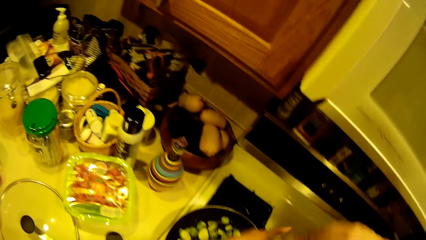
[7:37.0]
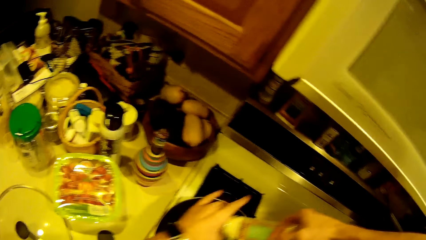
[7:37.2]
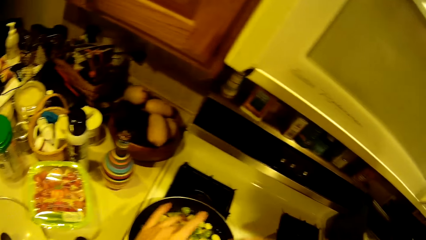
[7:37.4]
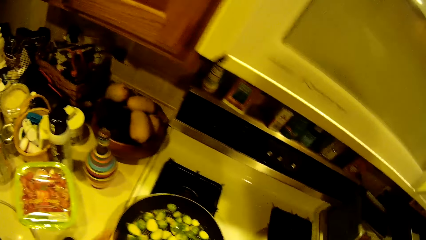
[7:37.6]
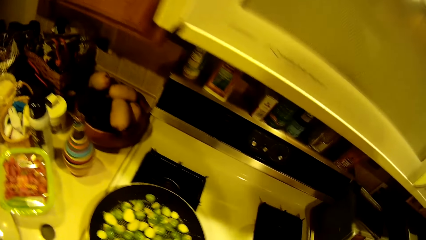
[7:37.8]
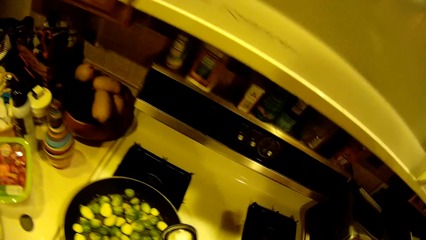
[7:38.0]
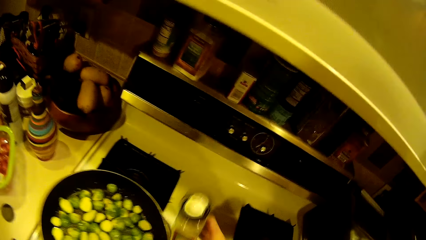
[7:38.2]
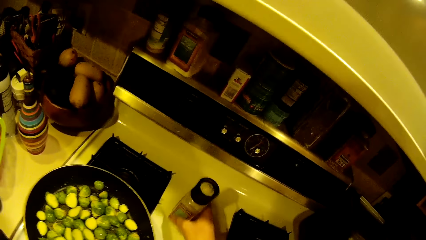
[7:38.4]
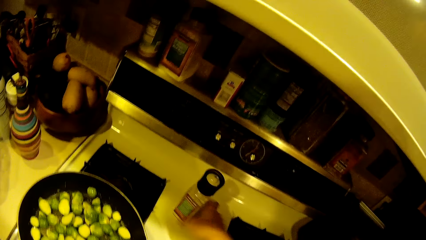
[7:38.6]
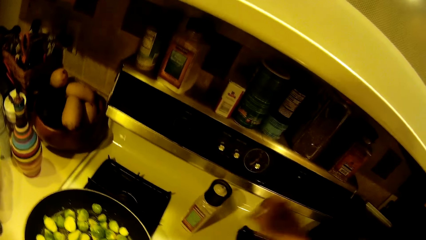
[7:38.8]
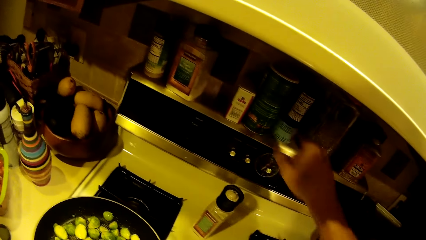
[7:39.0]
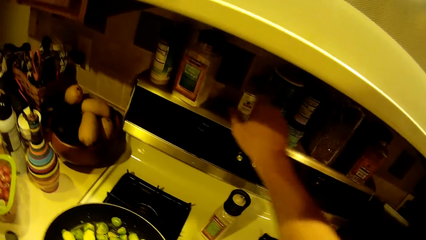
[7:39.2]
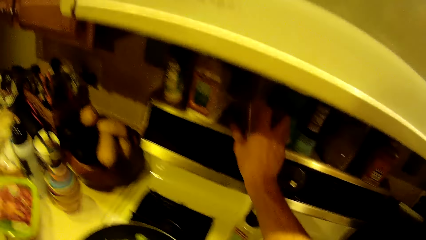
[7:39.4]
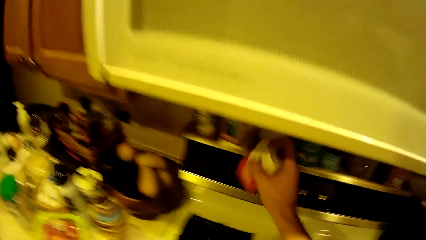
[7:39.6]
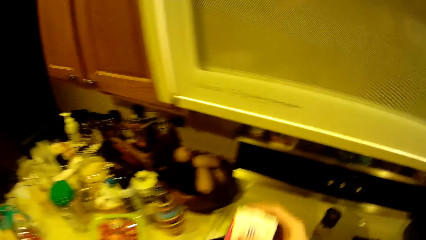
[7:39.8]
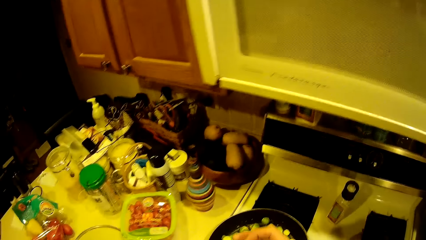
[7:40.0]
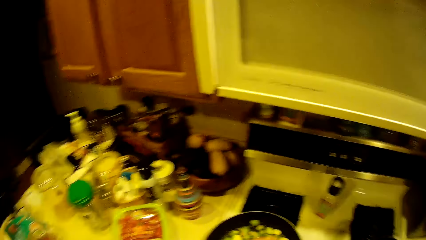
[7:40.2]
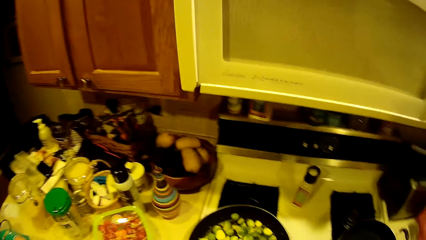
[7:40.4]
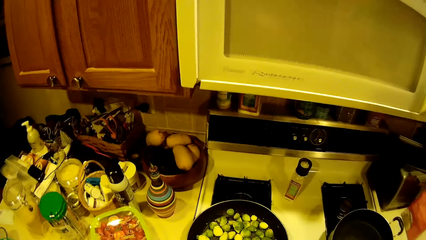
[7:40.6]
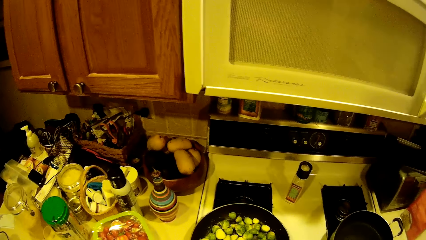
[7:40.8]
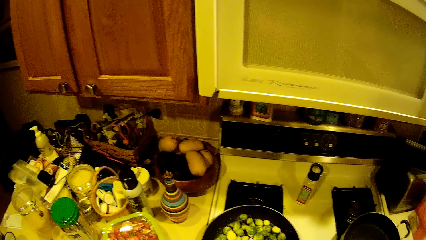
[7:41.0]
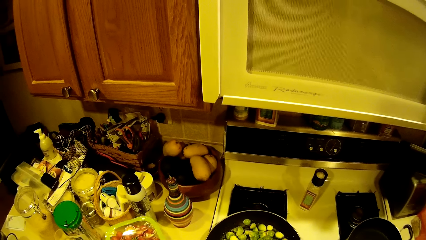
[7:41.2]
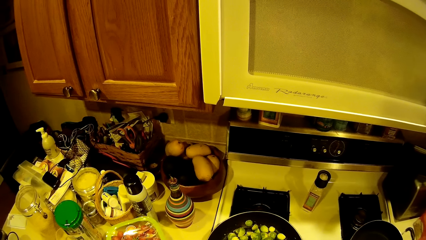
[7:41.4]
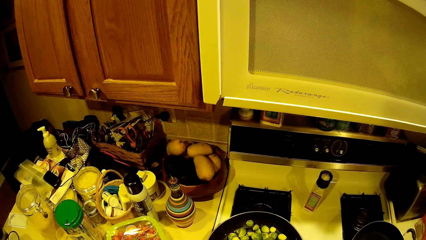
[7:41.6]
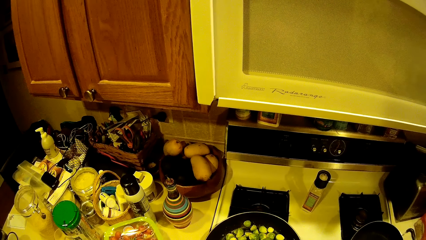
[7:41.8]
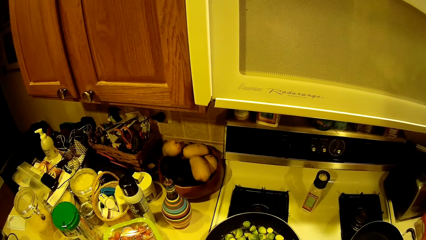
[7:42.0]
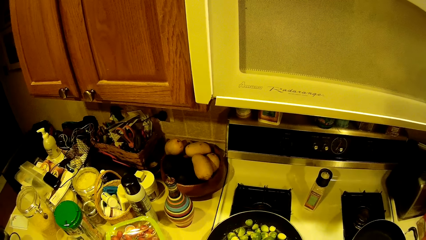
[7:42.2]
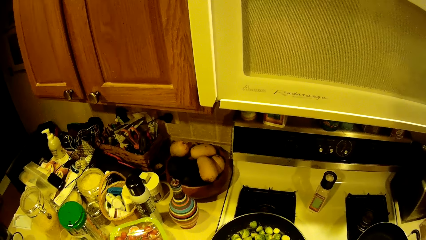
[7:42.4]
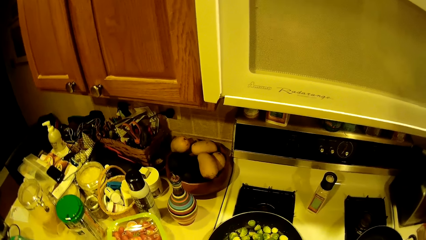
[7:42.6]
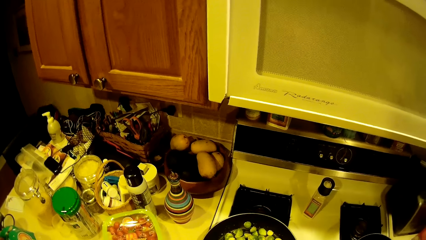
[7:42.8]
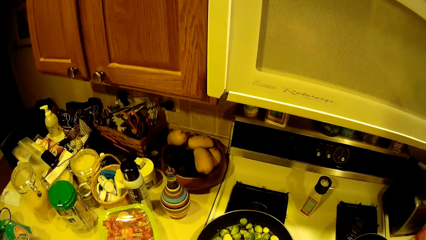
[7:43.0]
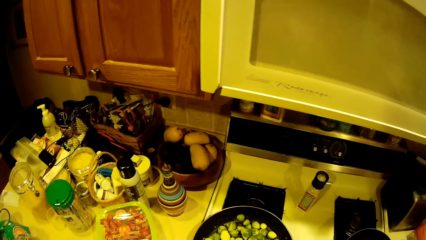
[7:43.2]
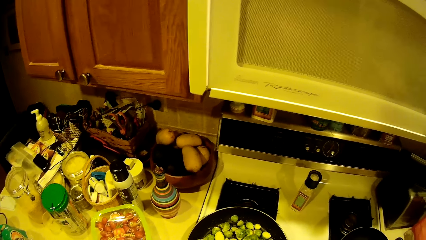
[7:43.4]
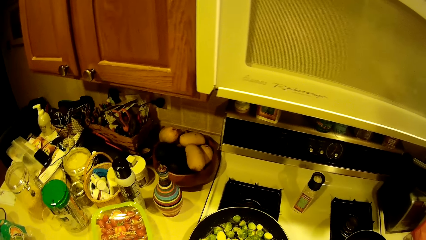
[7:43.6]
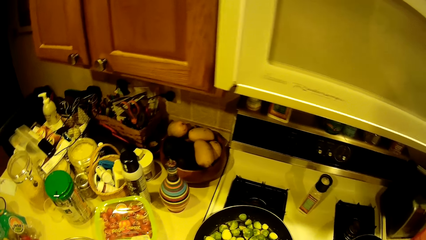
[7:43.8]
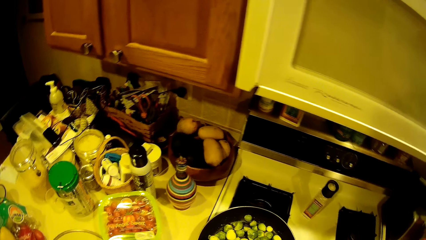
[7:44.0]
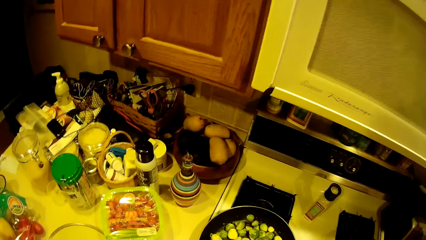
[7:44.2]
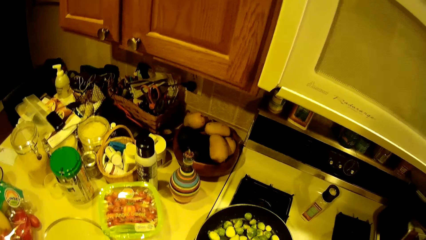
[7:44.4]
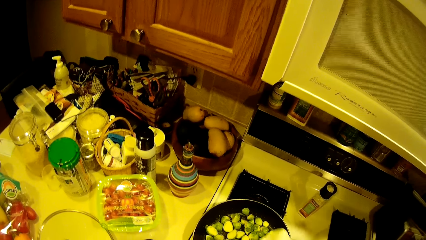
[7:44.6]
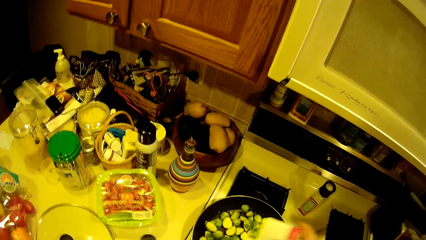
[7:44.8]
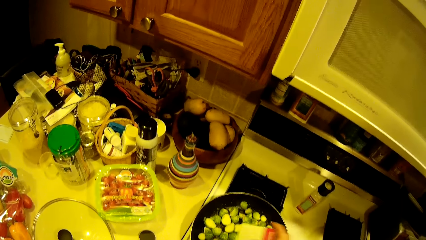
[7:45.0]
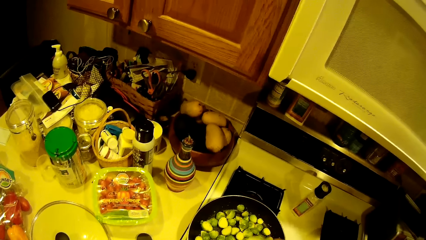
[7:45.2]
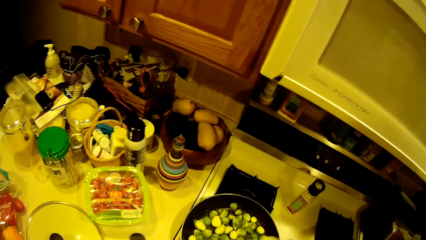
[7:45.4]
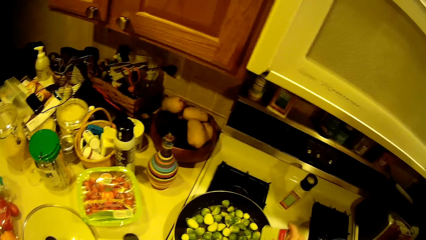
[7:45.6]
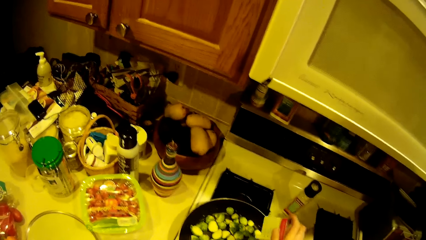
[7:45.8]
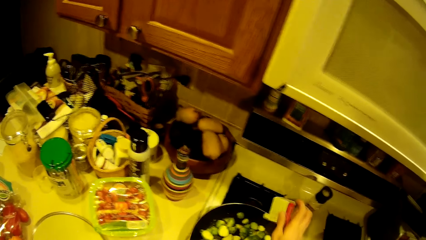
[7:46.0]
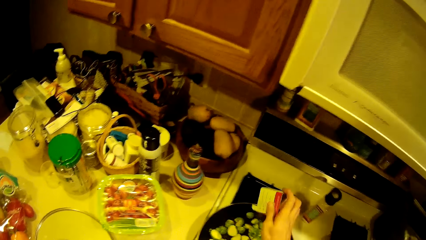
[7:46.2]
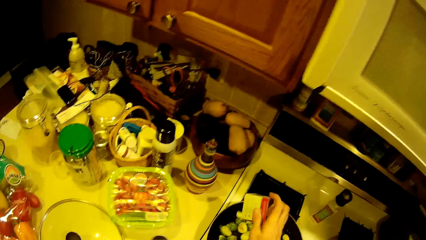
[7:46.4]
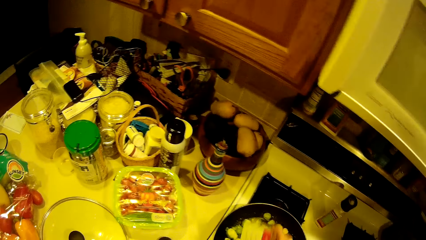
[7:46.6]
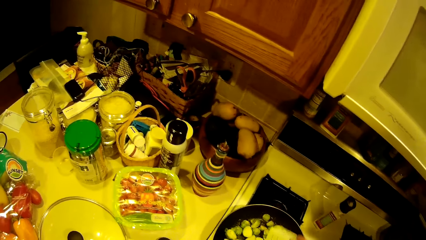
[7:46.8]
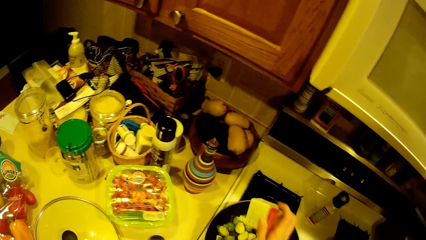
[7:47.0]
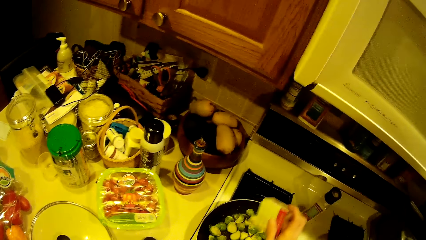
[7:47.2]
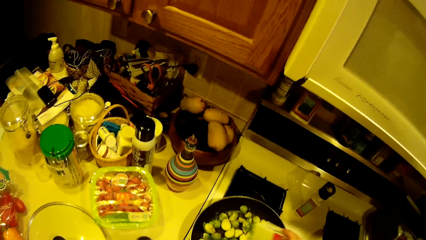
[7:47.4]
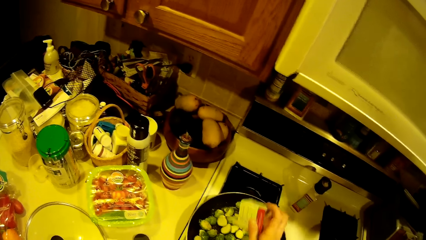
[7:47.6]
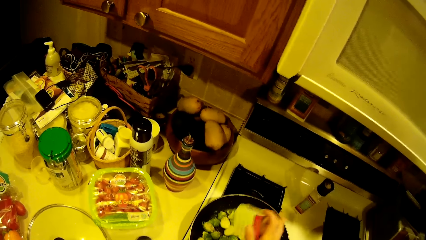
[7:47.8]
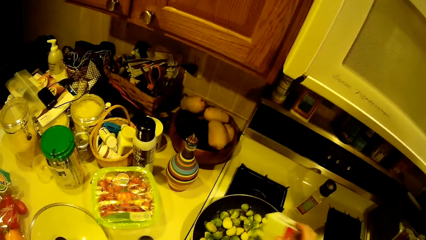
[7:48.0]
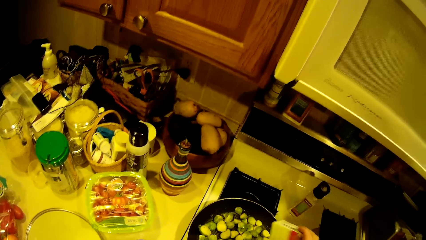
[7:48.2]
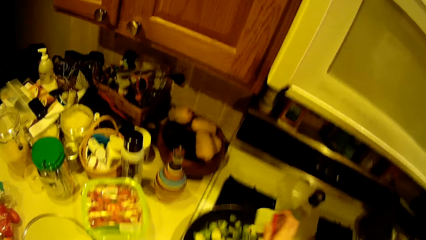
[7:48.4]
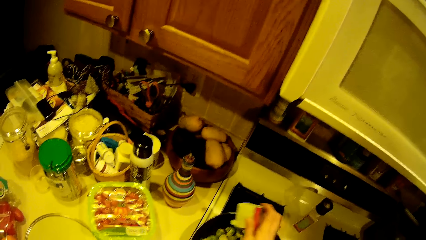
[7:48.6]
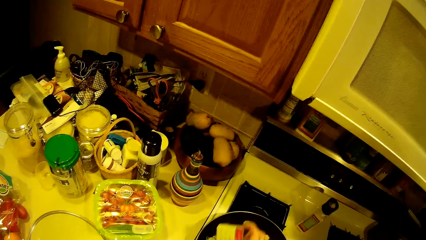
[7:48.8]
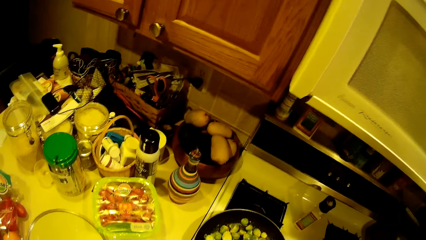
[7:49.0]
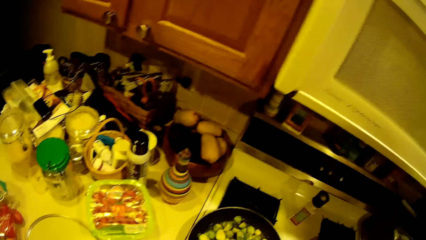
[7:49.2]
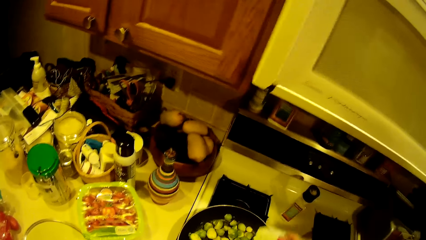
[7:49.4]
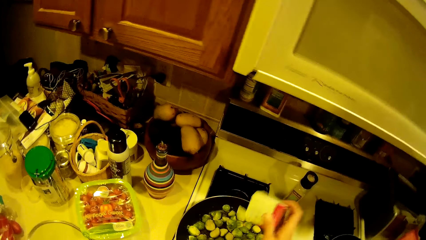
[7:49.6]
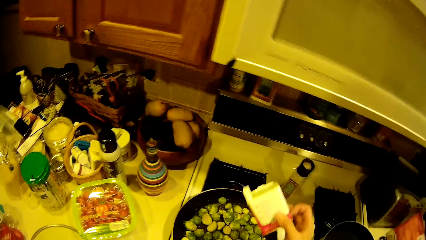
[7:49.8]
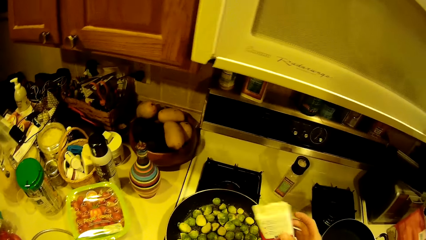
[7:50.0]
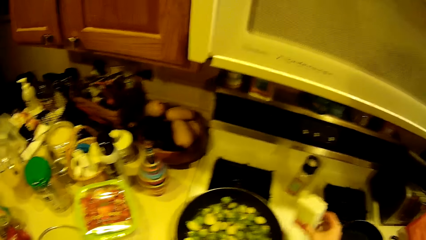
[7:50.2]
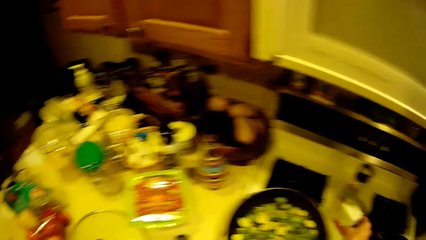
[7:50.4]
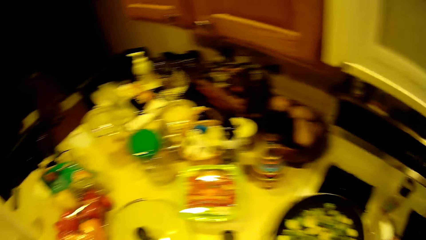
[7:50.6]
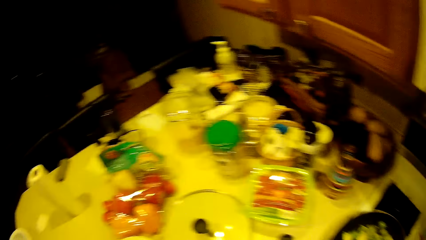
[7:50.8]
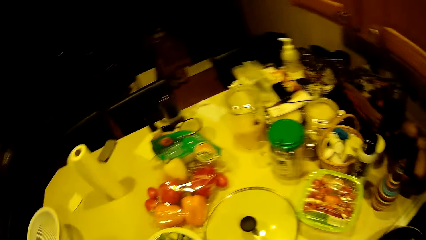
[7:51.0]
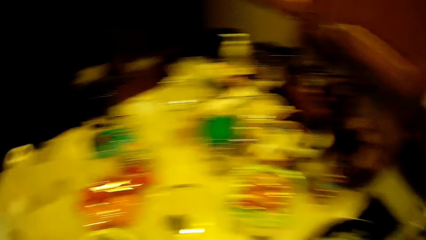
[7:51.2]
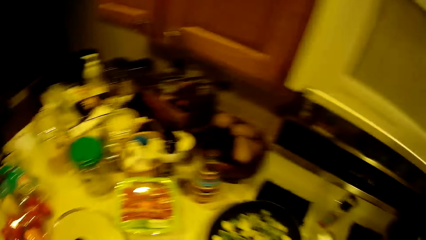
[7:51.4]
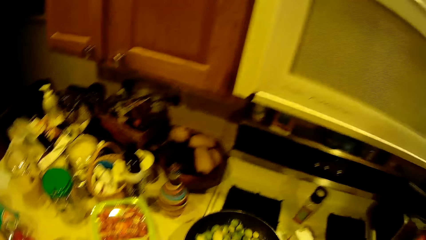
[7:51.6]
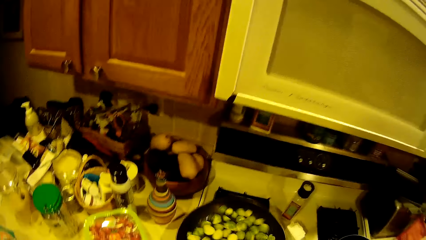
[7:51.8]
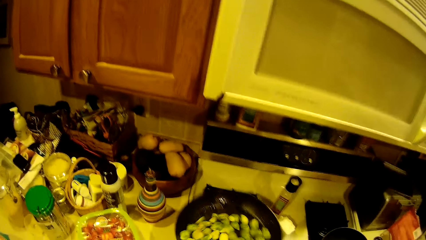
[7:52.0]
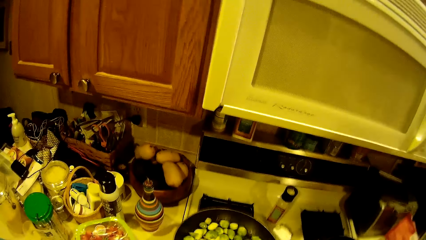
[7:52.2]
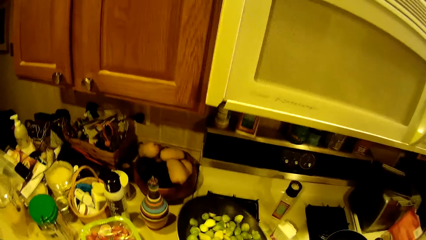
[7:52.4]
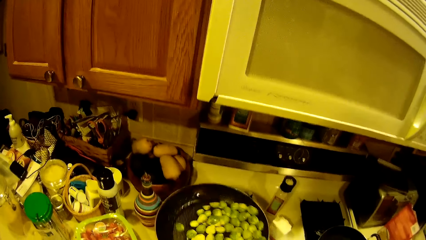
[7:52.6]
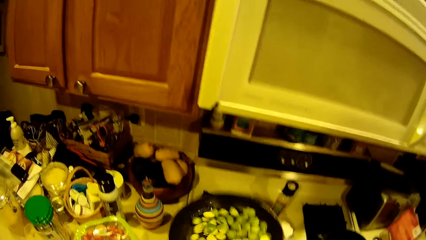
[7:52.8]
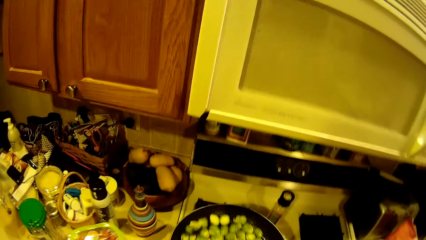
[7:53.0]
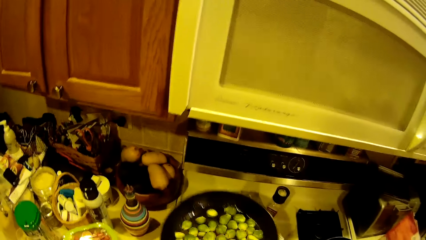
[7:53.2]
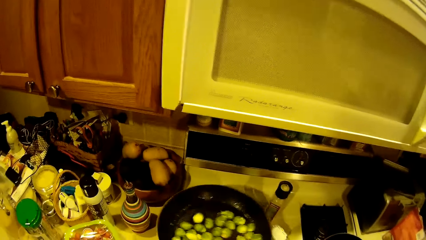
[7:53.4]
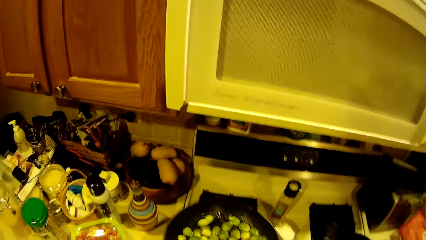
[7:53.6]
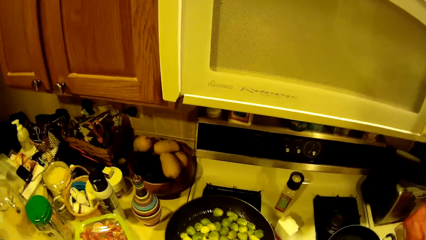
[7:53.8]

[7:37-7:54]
The camera wearer drops the container on the worktop. They take an ingredient container from a kitchen cabinet with the right hand. They apply seasoning from the container into the green peas in the fry pan. They drop the container on the worktop. They shake the pan with raw food.
